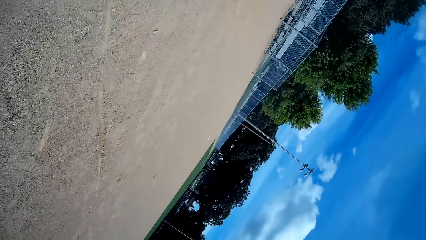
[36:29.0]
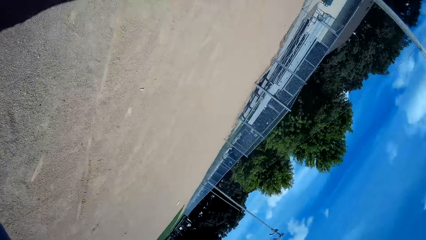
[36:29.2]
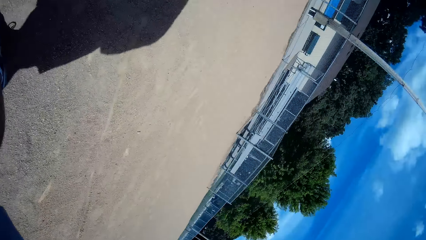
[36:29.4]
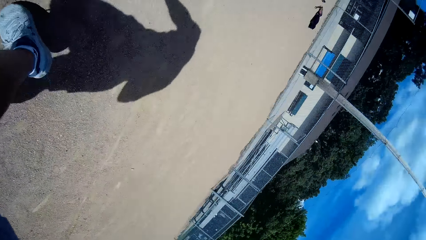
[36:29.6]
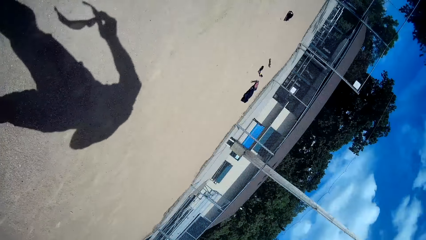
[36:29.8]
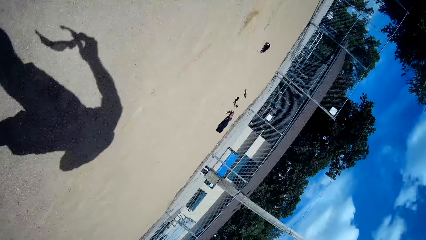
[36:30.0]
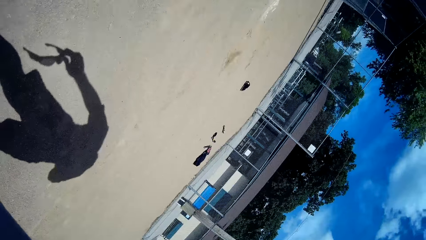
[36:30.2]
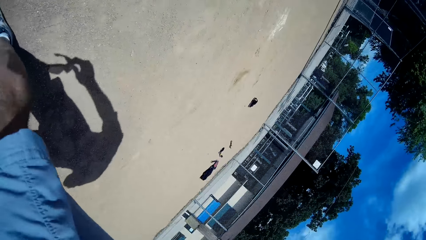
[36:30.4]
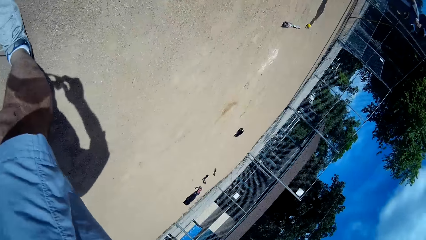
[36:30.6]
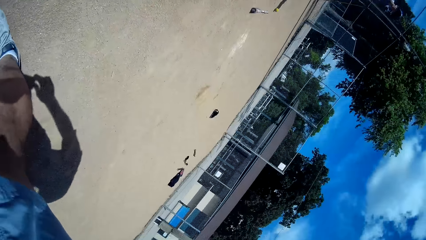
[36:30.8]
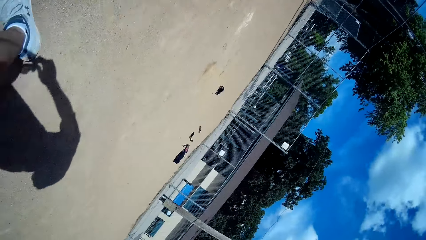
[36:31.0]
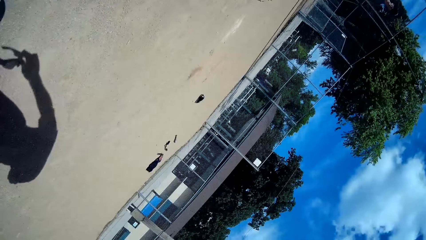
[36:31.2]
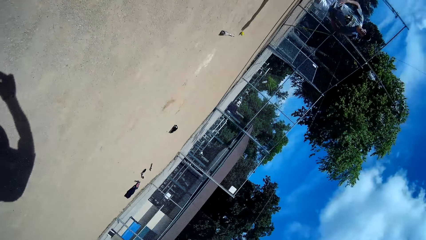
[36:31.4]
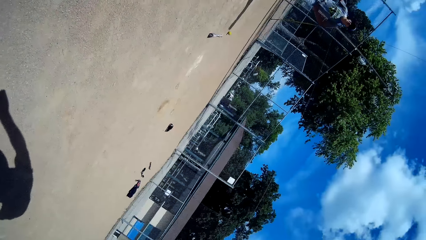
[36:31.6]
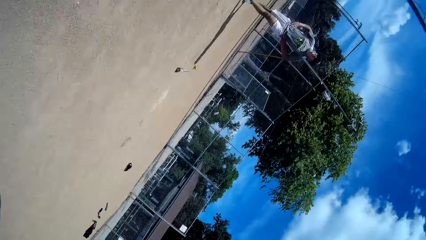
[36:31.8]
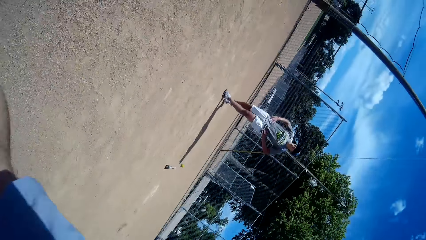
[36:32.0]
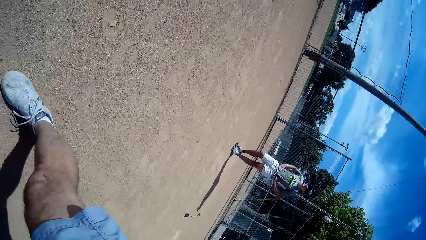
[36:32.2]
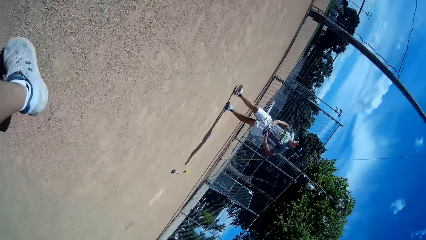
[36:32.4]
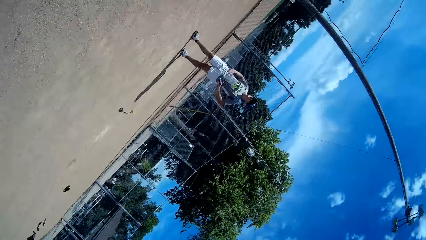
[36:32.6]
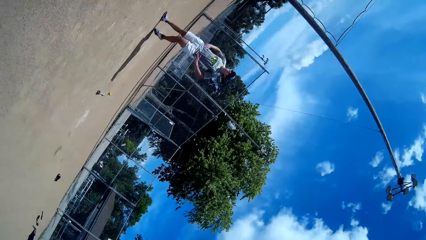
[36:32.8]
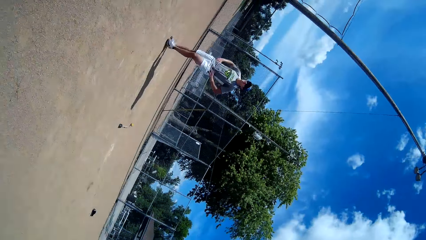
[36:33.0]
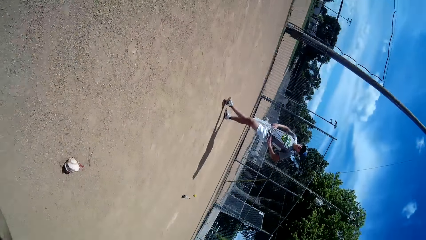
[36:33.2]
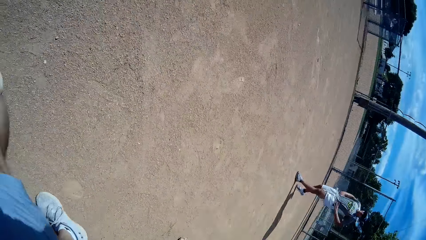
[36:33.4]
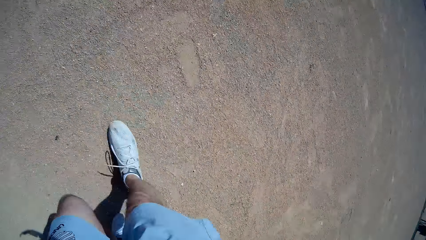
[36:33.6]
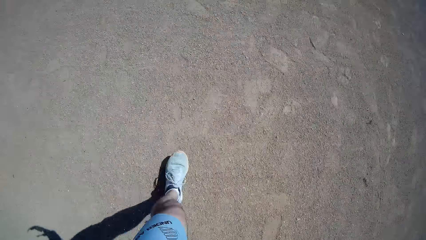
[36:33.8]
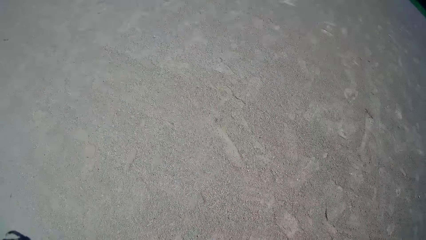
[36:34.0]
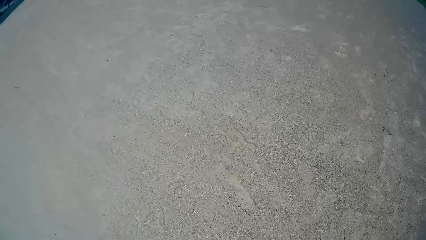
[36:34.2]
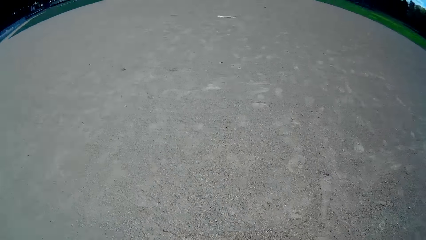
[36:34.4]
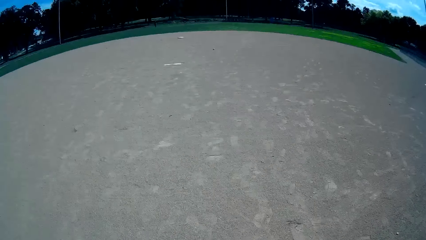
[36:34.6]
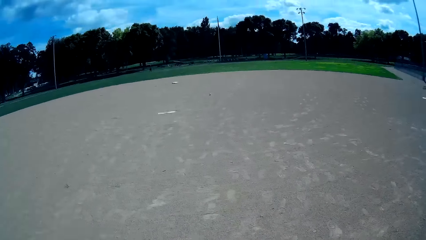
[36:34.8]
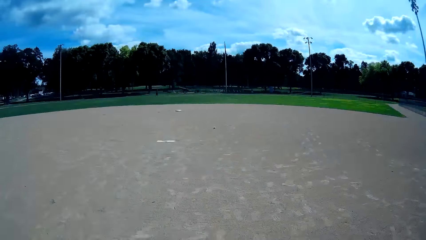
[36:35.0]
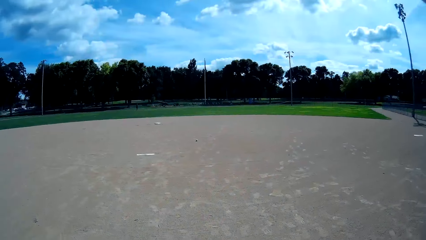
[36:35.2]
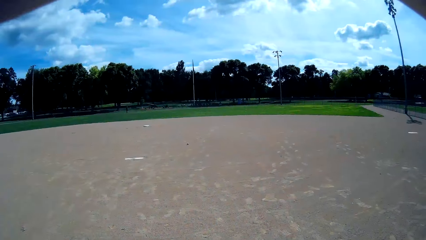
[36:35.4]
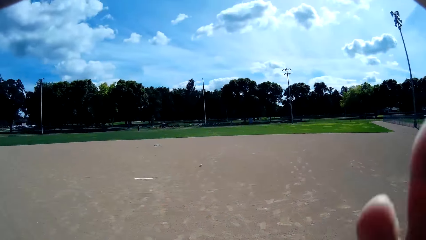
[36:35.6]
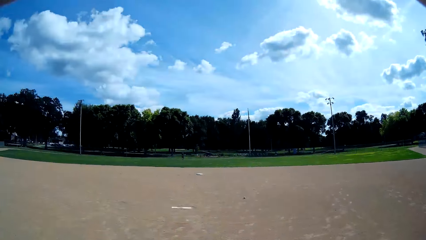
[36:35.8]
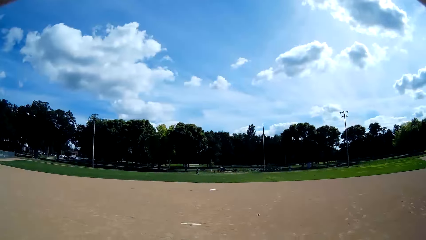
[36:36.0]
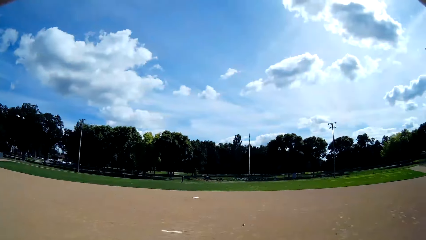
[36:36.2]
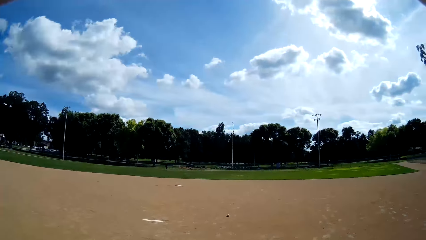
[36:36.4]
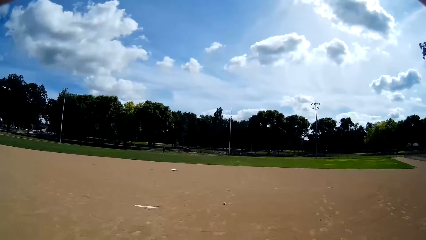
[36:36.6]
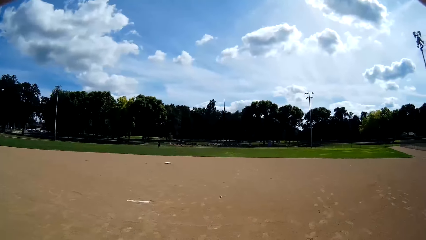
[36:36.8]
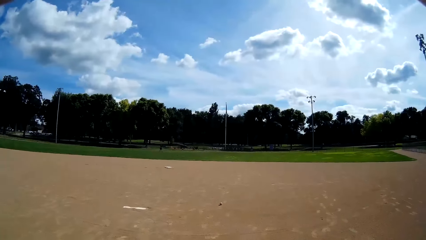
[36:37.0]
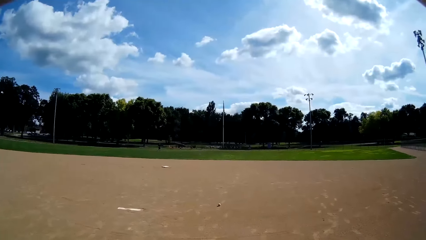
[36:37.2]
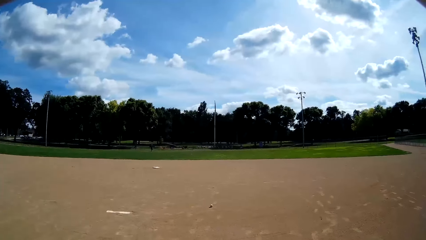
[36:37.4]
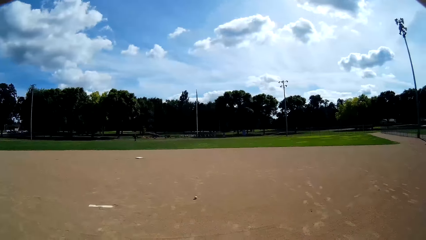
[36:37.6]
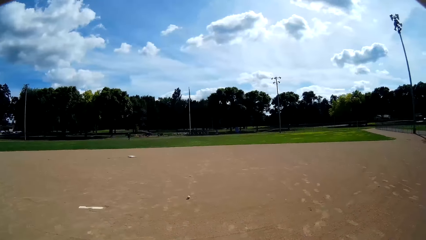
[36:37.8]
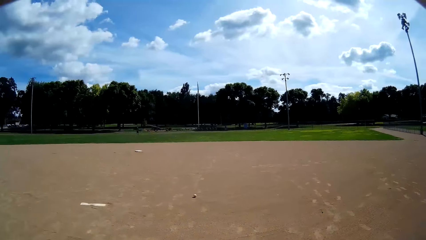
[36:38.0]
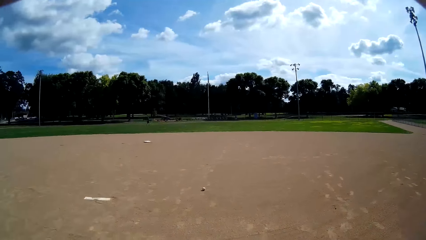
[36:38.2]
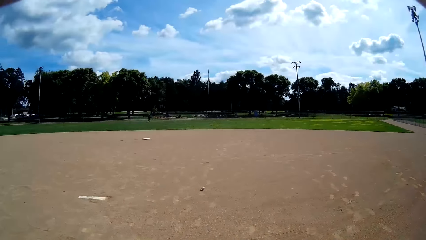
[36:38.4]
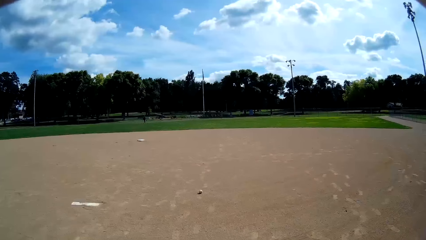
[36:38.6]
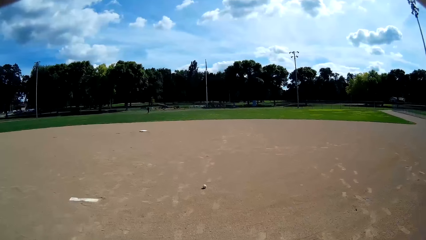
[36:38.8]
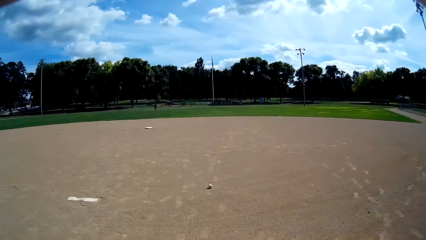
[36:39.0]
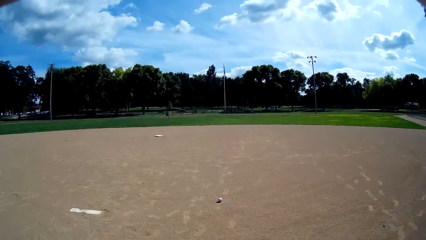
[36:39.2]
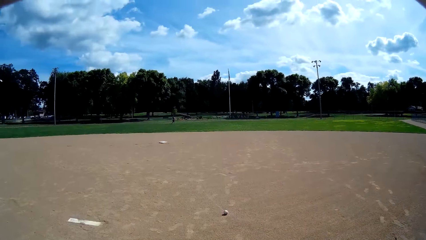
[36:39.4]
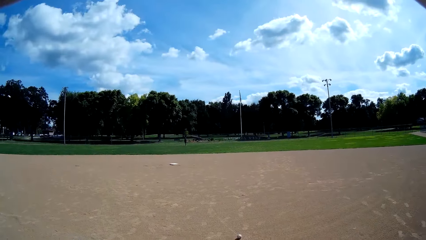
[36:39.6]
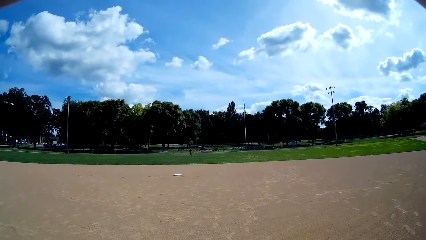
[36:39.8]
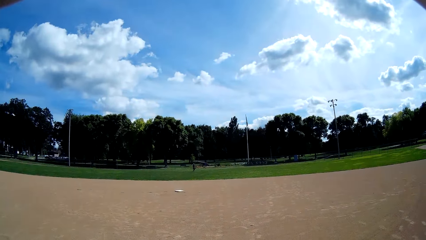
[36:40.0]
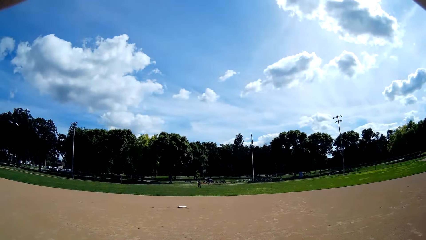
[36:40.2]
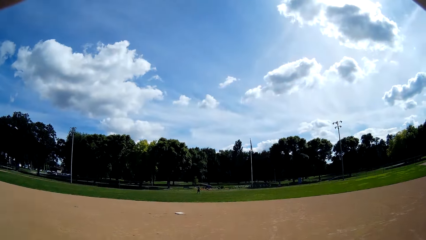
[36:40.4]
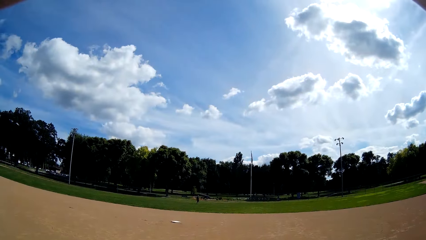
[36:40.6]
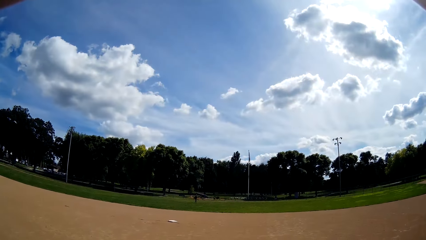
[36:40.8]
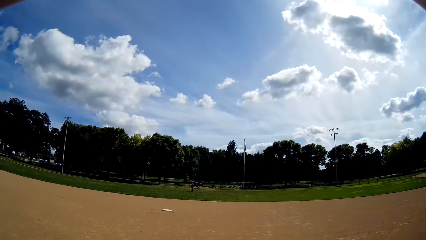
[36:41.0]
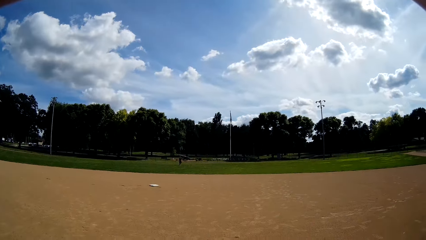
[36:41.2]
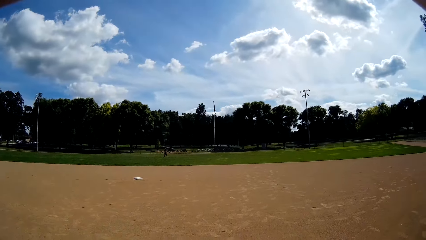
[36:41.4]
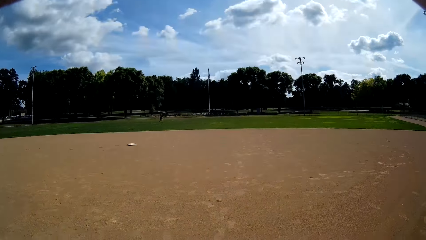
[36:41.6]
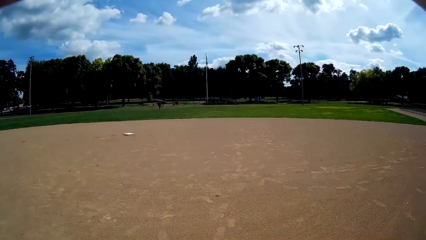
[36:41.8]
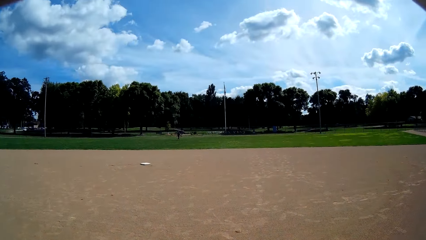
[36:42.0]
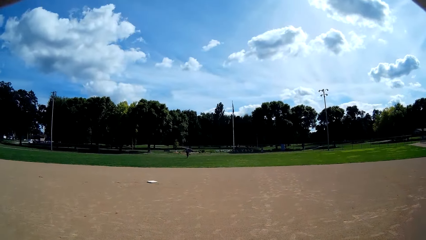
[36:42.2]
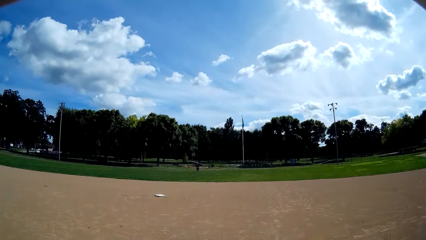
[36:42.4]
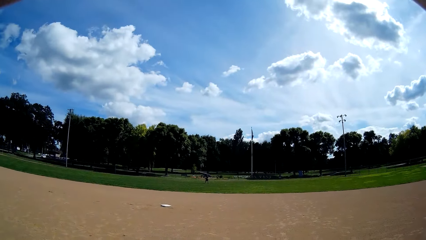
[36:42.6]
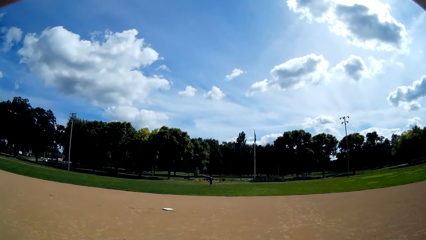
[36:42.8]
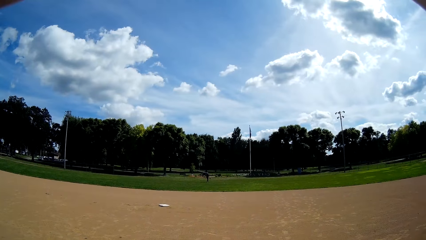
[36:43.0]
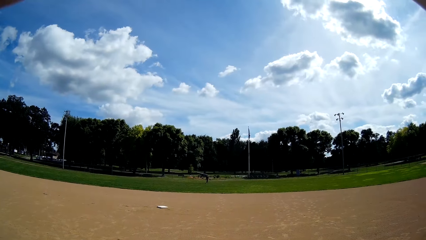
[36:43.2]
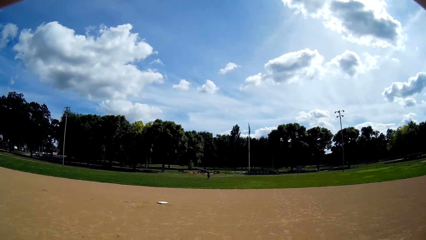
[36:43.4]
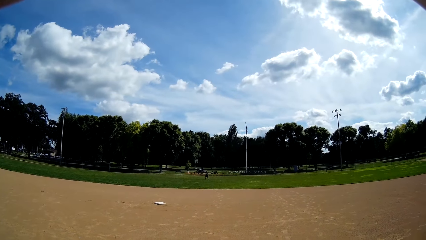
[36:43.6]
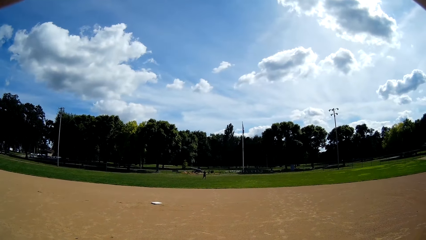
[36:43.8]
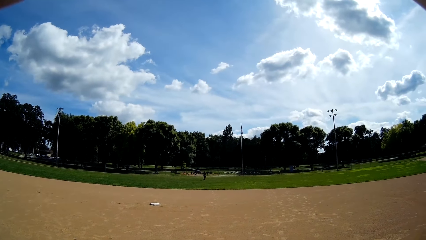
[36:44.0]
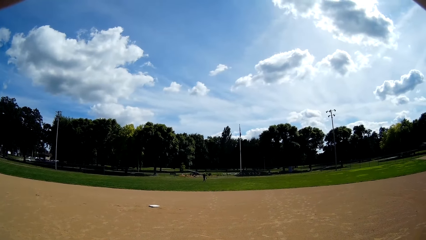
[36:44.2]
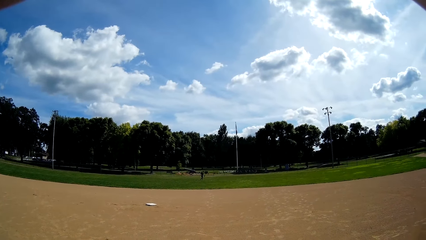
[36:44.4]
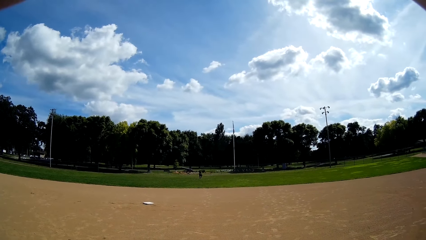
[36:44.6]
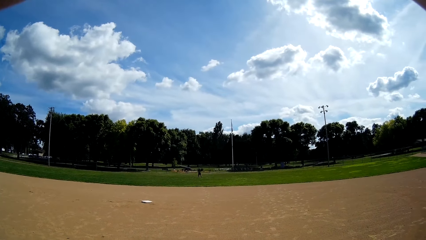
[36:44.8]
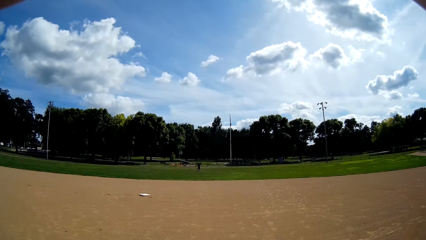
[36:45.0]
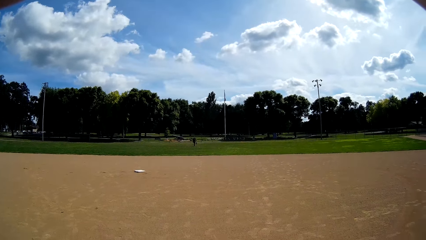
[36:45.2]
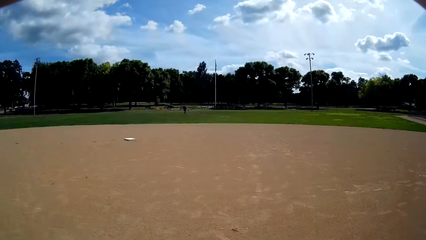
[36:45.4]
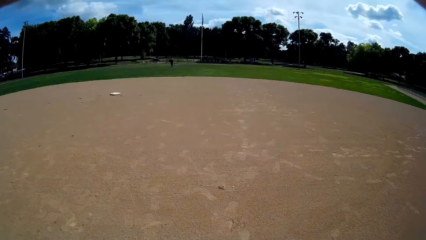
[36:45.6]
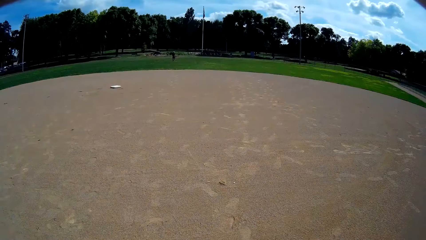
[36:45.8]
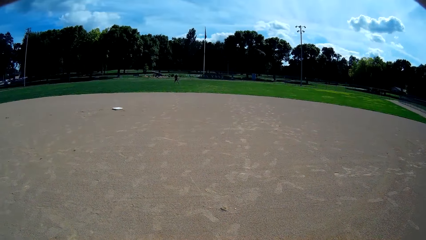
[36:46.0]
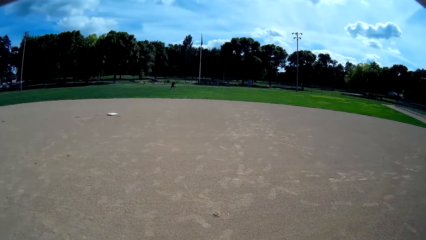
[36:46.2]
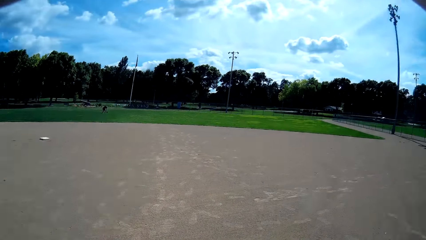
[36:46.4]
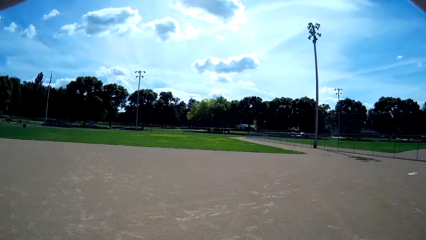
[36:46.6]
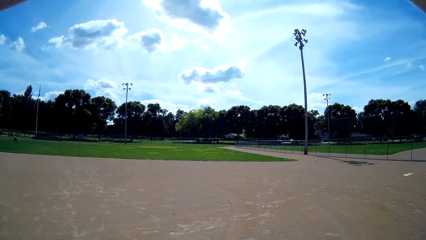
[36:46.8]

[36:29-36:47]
A man walks behind the camera wearer. The camera wearer wears back the camera on his head. Another man walks in the field. The camera wearer walks towards the other man. He interacts with another man.
